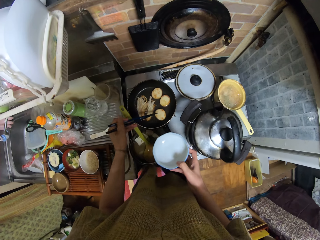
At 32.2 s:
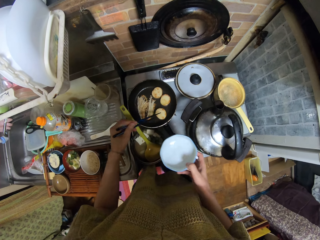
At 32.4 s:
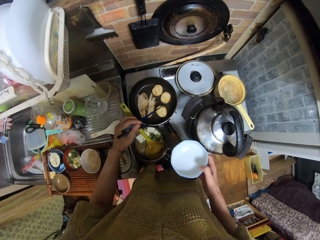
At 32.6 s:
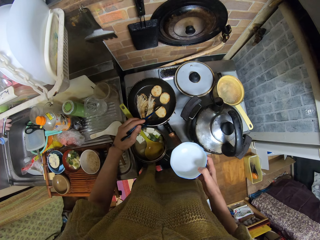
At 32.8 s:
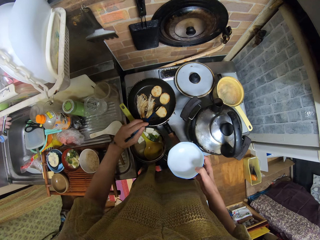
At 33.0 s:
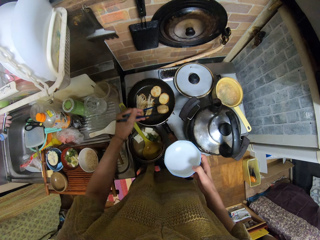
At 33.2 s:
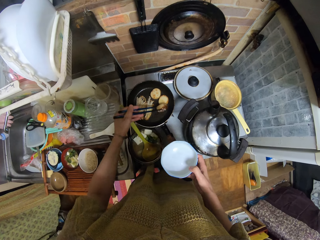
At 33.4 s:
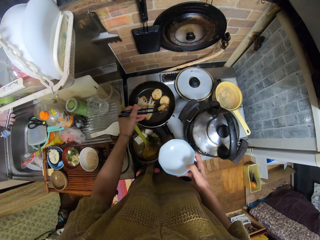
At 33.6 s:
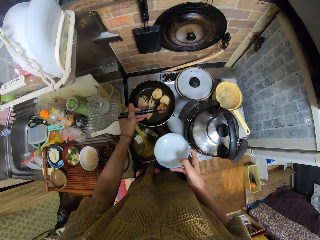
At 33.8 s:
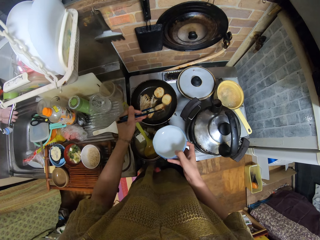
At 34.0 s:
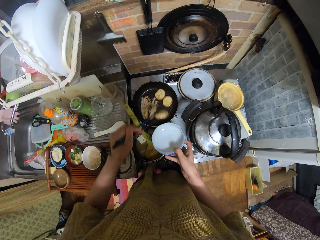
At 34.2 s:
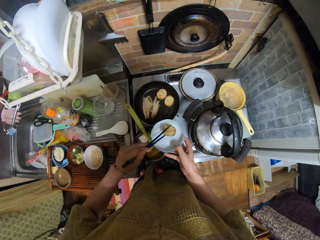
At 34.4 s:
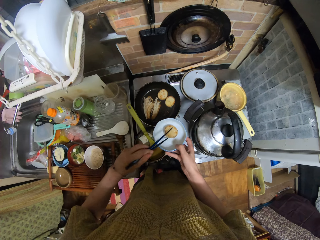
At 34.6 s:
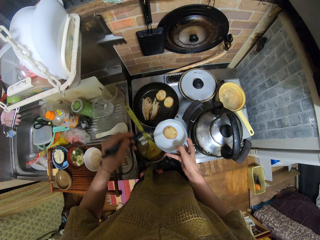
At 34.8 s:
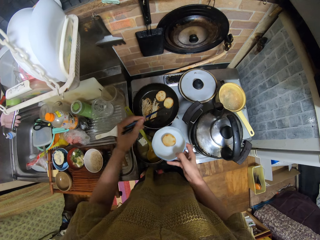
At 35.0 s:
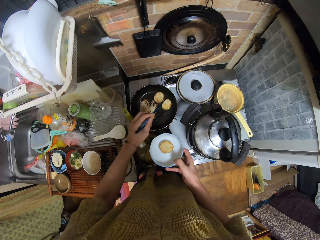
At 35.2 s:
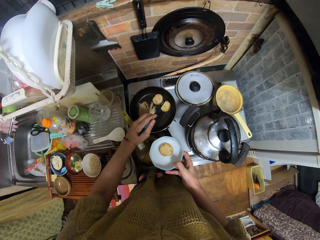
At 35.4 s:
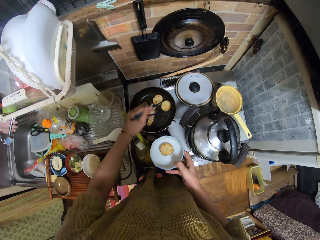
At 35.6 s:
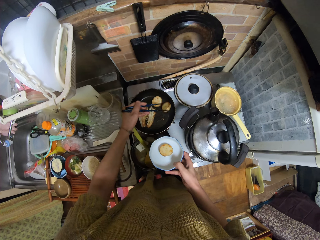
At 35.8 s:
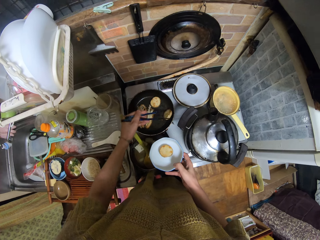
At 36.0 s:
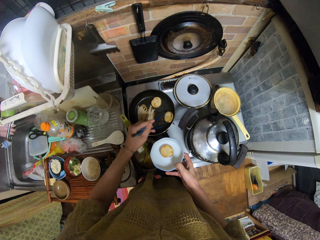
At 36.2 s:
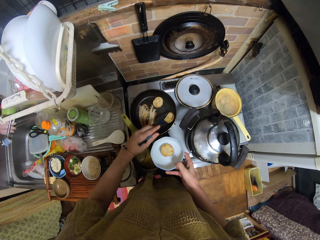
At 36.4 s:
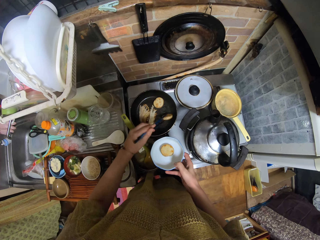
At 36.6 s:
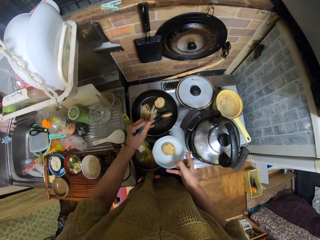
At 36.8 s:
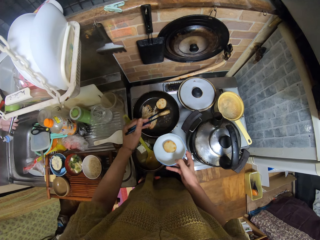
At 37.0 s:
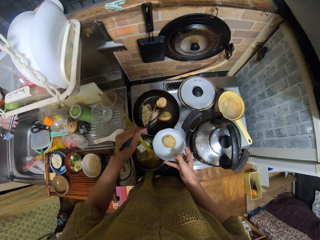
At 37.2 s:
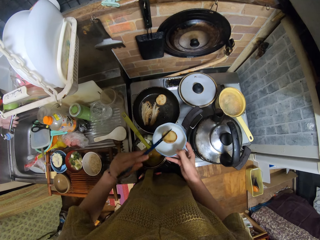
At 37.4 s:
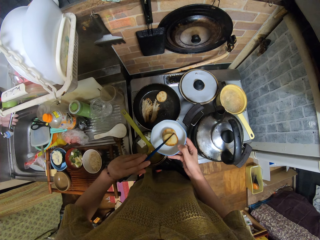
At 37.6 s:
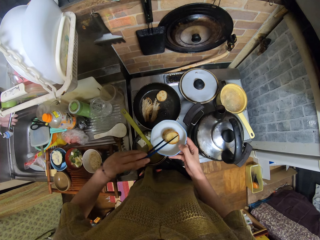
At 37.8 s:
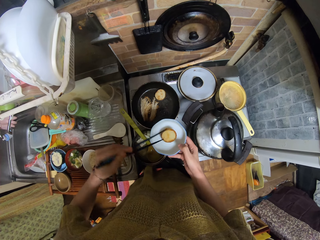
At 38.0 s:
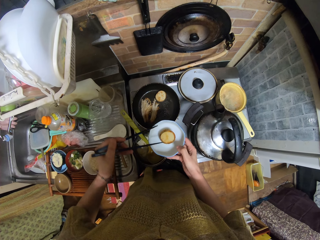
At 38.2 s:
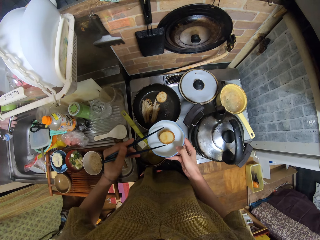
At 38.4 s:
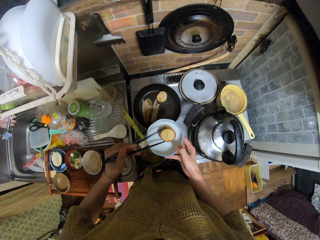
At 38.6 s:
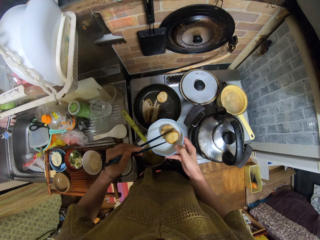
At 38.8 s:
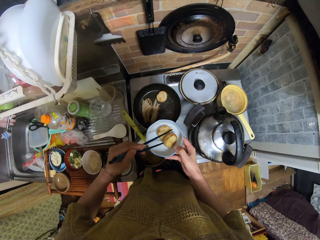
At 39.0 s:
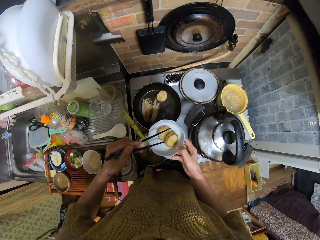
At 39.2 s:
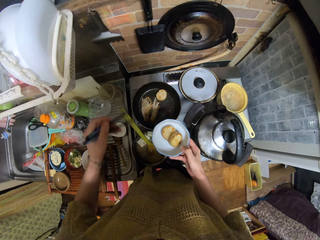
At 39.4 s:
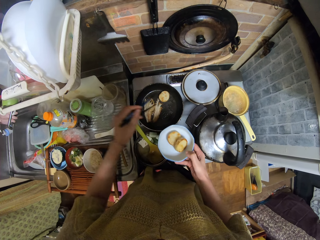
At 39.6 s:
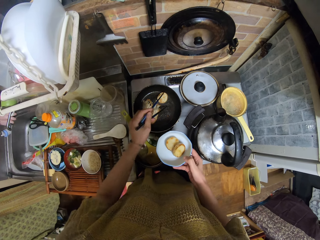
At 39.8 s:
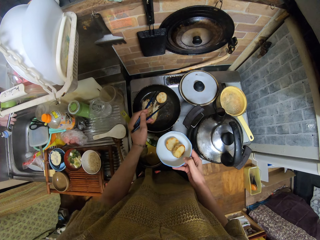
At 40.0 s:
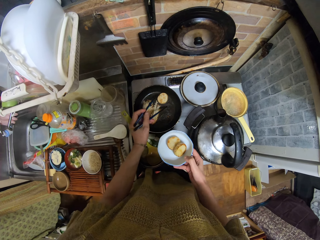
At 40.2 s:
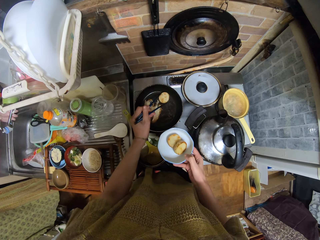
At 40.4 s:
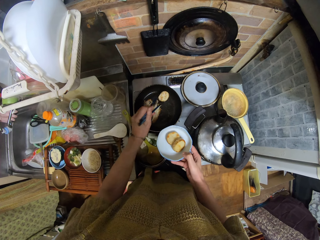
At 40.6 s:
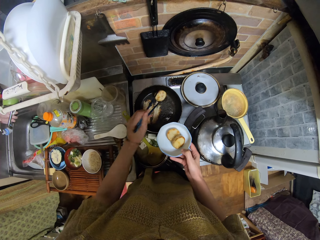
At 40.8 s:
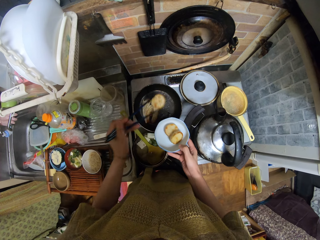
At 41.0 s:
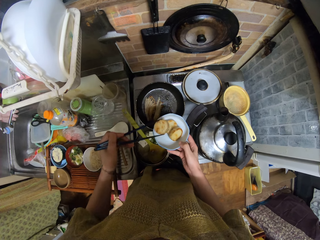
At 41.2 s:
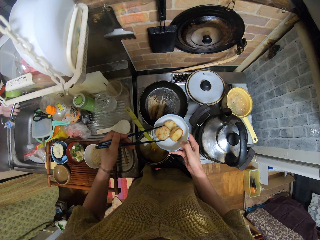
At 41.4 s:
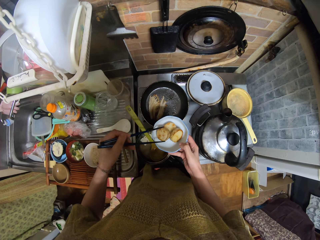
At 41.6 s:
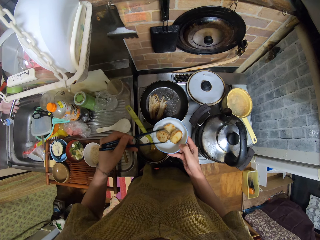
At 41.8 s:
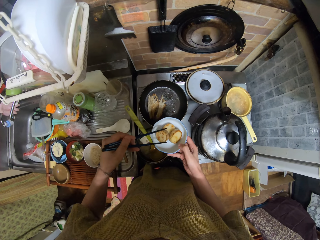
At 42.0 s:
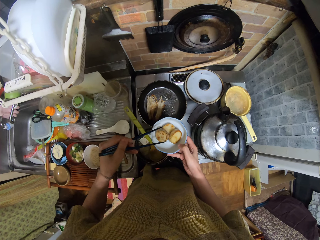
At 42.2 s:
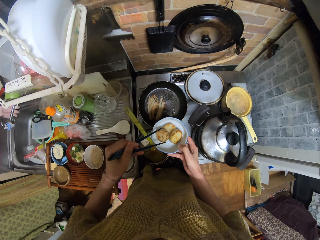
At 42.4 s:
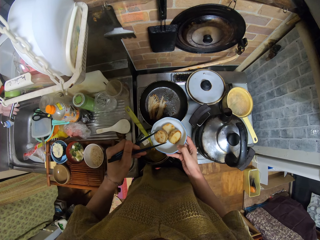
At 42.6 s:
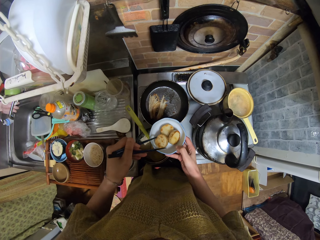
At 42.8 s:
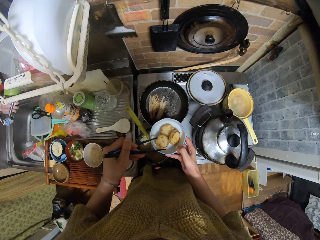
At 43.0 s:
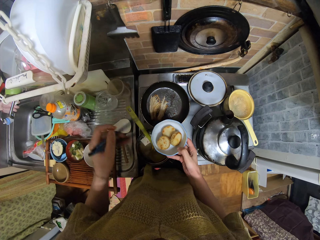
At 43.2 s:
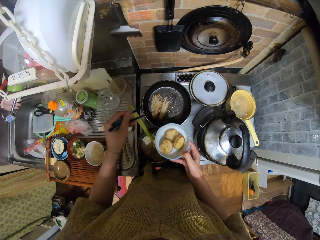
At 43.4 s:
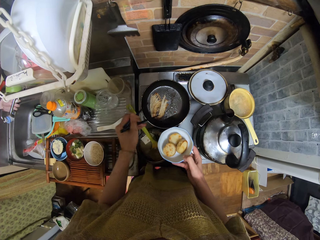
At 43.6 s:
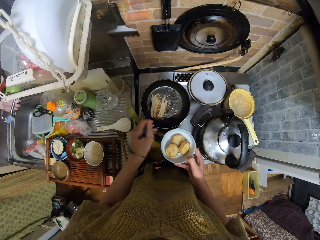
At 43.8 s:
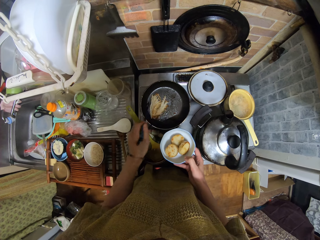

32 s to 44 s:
The camera wearer picks the potato piece from the frying pan with the chopsticks. They place the potato piece in the bowl. They pick the potato piece with the chopsticks. They place the potato piece in the bowl. They pick the potato piece with the chopsticks. They place the potato piece in the bowl.

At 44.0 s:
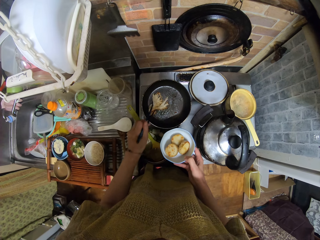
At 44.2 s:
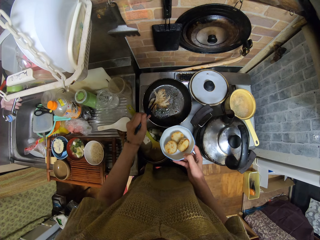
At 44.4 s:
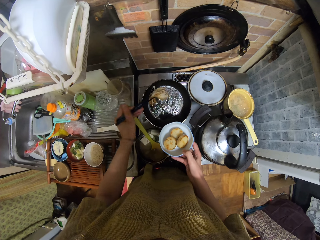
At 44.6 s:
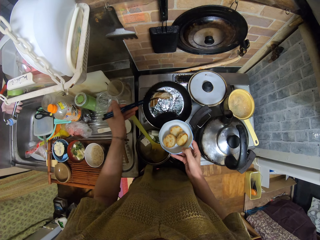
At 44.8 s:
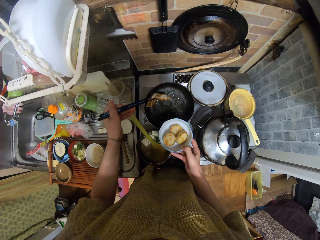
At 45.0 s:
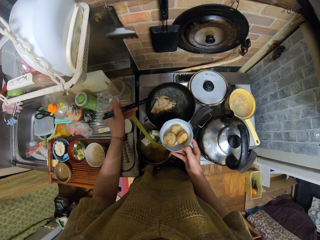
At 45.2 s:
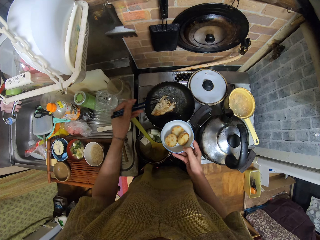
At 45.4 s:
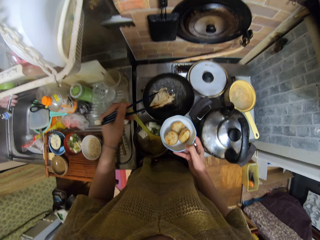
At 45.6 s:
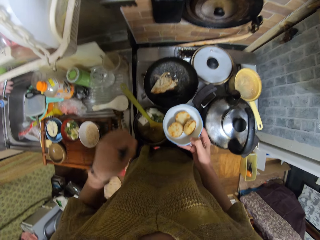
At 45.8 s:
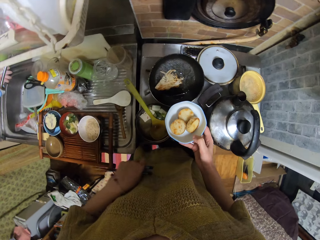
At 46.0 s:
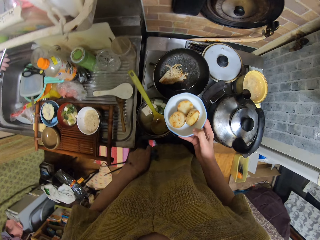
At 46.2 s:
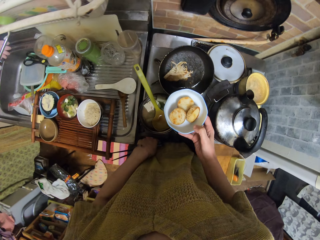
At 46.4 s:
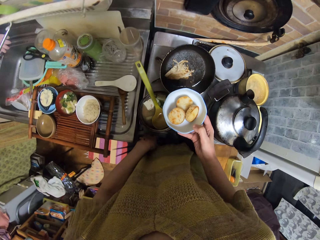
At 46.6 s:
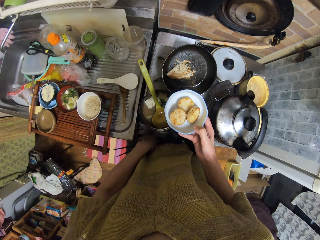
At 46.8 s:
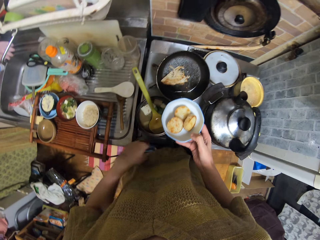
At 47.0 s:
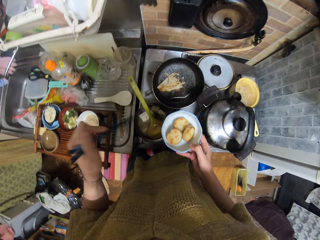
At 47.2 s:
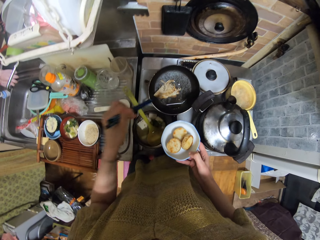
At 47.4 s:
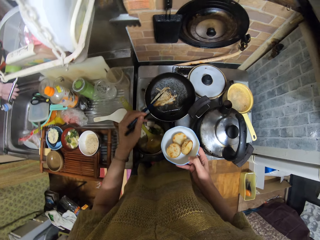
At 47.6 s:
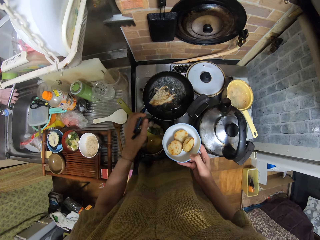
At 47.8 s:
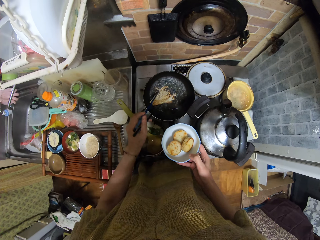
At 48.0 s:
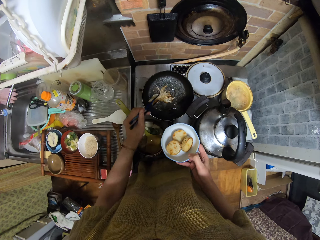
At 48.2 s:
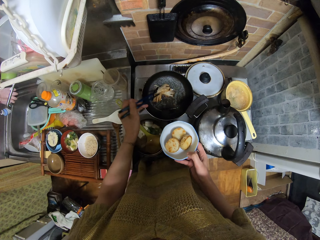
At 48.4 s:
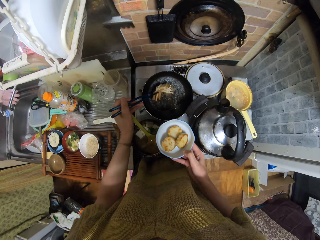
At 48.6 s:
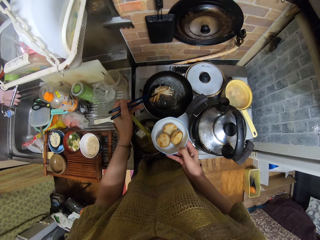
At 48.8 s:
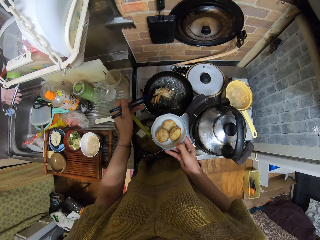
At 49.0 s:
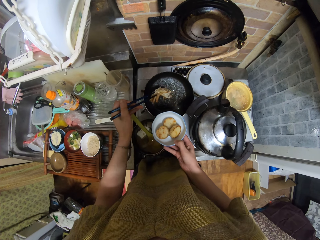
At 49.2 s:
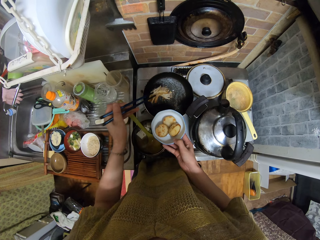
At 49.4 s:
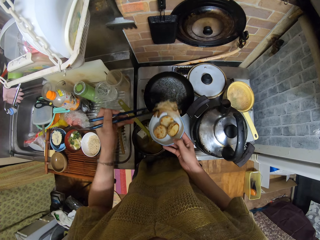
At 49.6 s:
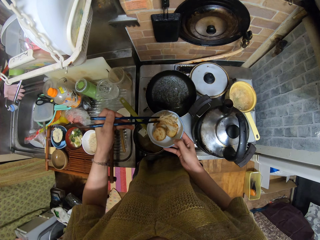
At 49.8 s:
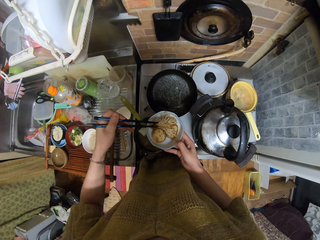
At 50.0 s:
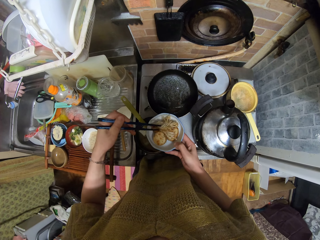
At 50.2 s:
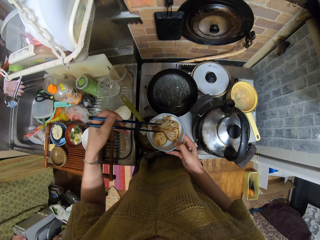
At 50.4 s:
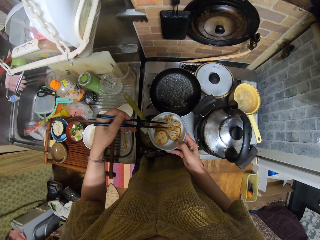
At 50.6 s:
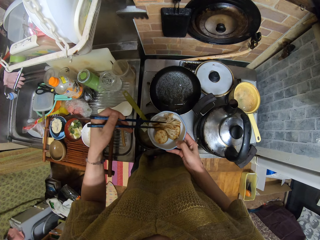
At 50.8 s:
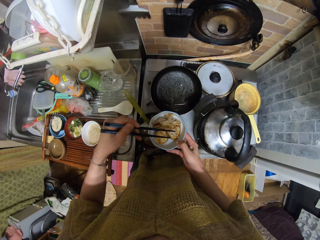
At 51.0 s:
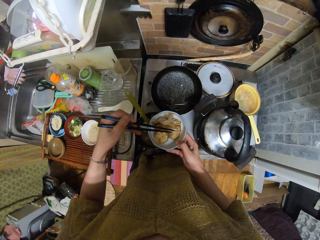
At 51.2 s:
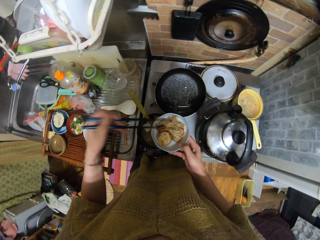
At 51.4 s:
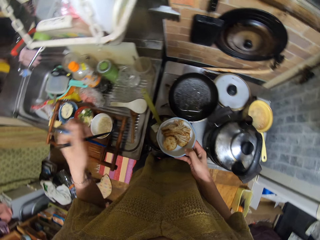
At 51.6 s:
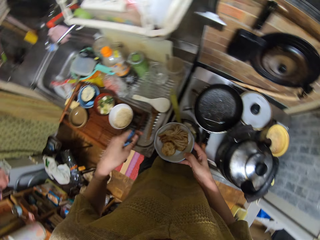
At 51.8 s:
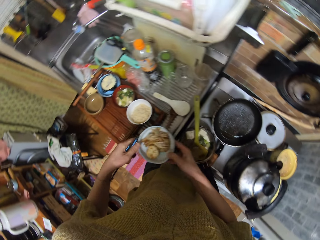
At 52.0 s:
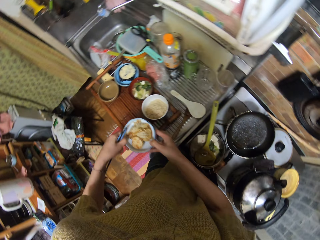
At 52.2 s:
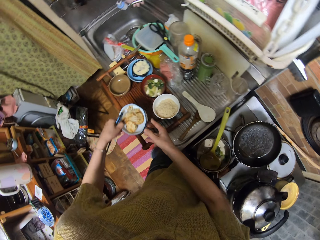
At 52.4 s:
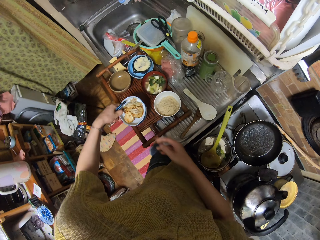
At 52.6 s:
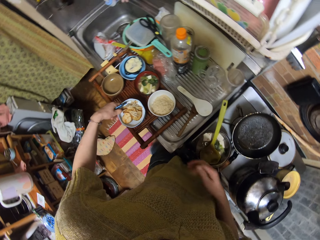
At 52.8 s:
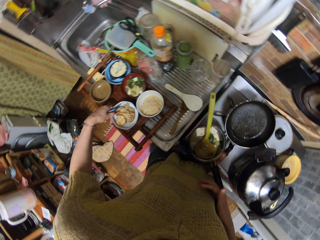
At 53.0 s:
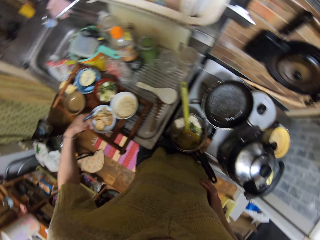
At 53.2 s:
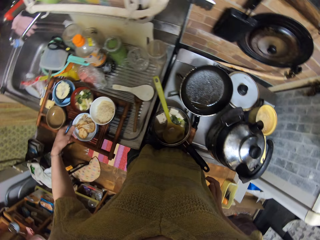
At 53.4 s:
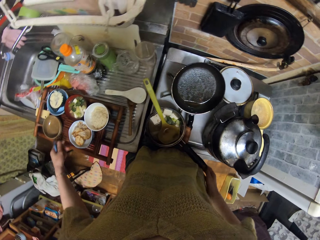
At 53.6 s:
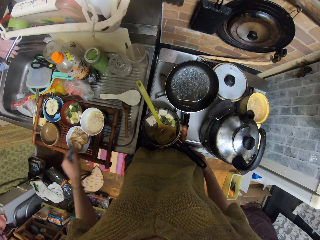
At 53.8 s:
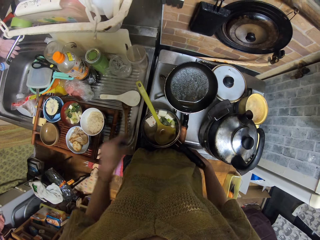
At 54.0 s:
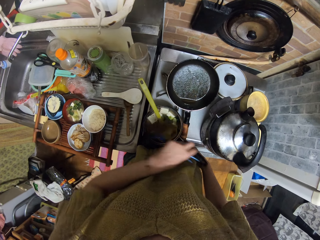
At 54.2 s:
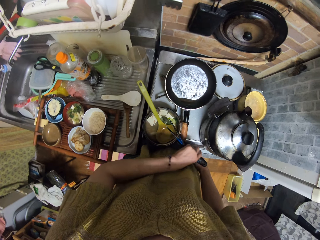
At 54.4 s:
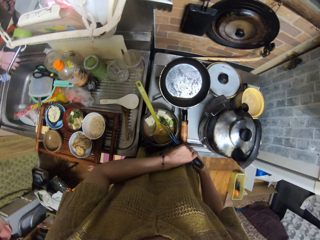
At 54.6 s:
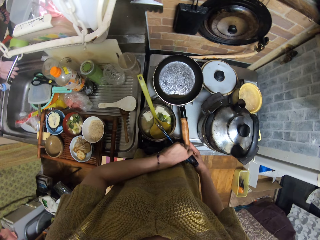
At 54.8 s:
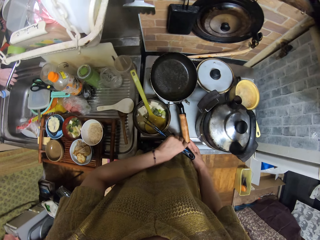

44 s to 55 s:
The camera wearer picks something in the cooking pot. They drop something in the cooking pot. They press the cooking gas button. They pack shredded chicken from the frying pan into the bowl with the chopsticks. They place the bowl with the potato piece and something on the tray. They move the frying pan and saucepan on the cooker.
